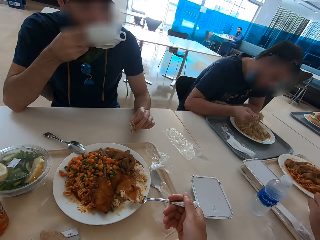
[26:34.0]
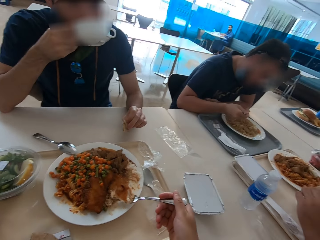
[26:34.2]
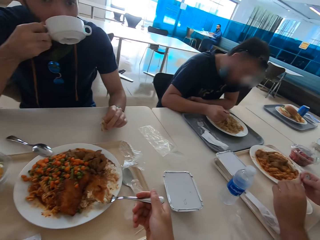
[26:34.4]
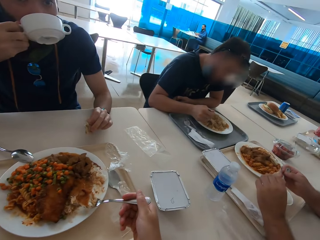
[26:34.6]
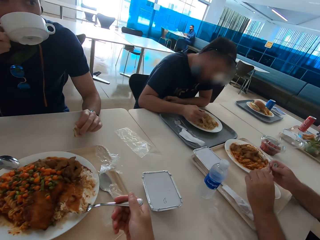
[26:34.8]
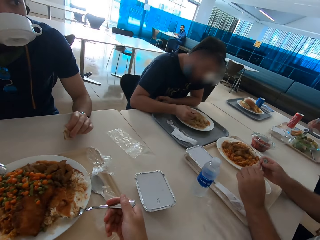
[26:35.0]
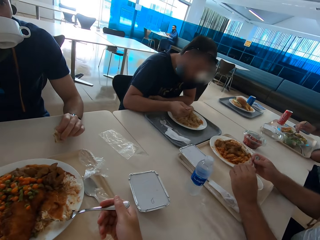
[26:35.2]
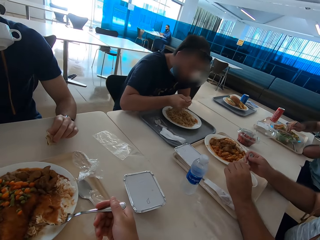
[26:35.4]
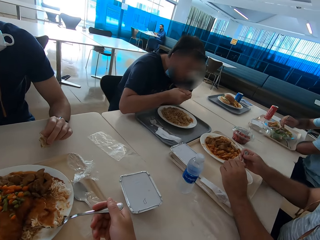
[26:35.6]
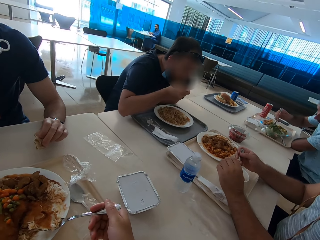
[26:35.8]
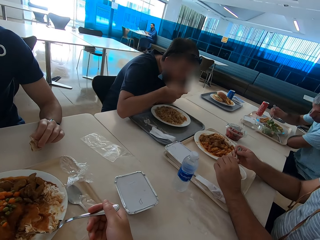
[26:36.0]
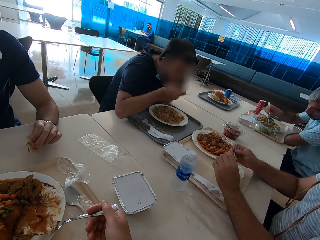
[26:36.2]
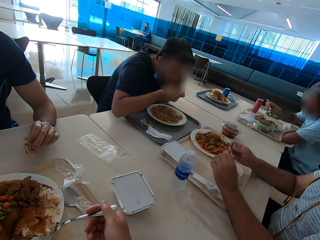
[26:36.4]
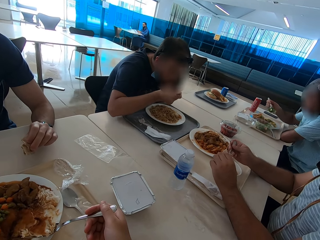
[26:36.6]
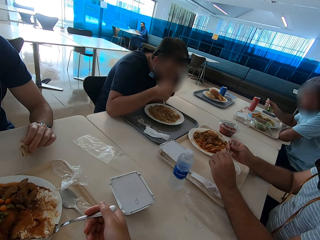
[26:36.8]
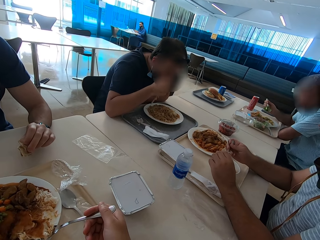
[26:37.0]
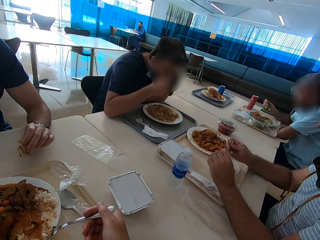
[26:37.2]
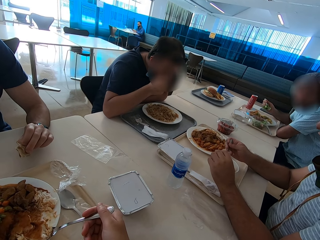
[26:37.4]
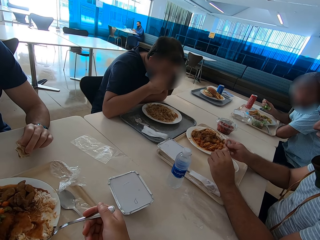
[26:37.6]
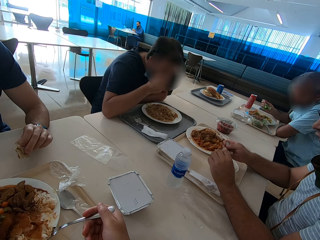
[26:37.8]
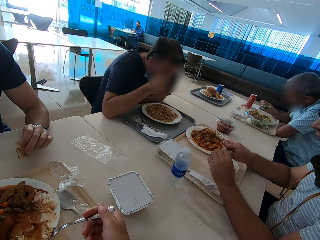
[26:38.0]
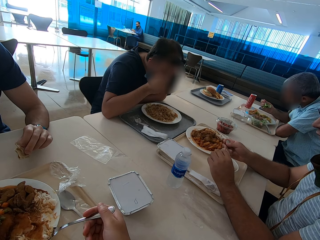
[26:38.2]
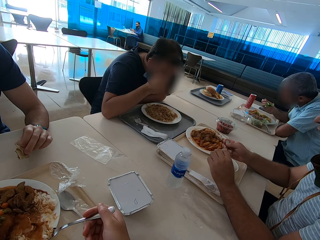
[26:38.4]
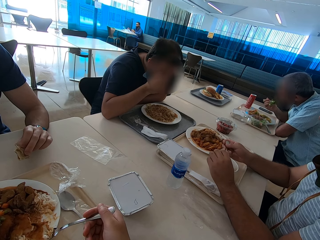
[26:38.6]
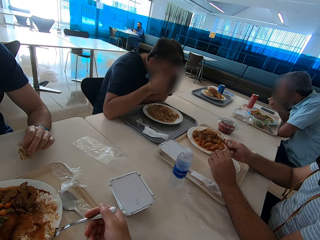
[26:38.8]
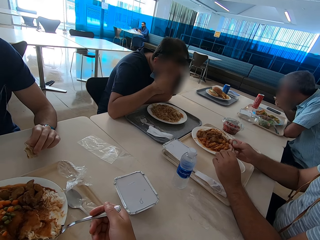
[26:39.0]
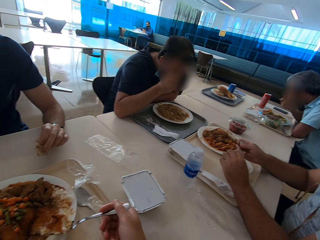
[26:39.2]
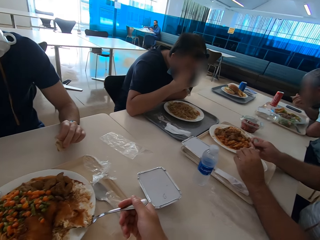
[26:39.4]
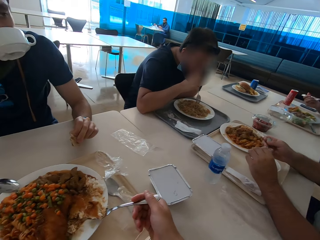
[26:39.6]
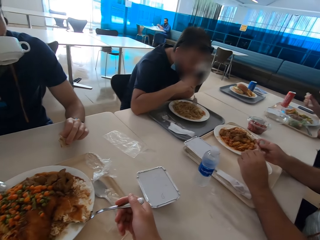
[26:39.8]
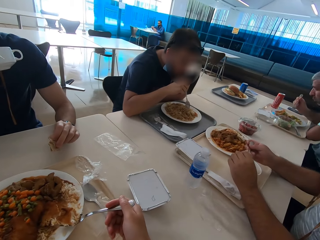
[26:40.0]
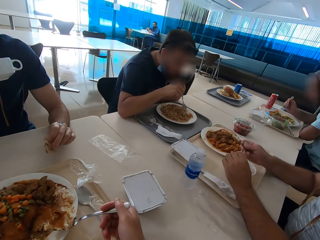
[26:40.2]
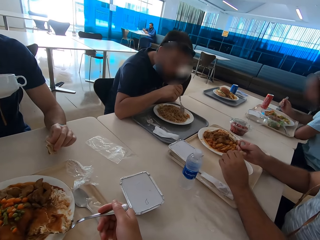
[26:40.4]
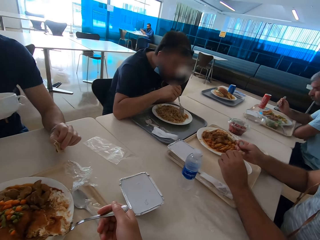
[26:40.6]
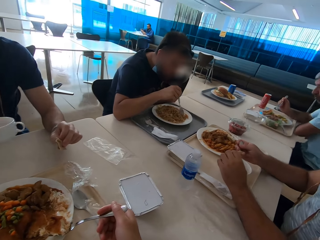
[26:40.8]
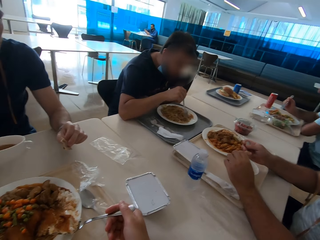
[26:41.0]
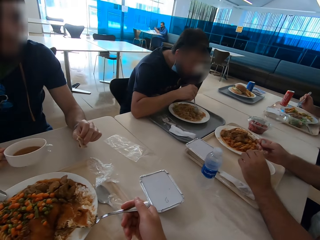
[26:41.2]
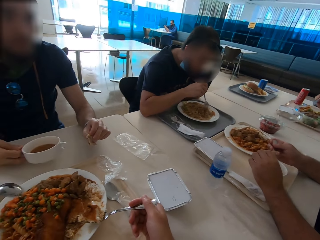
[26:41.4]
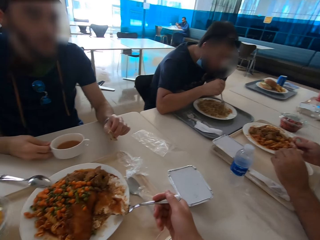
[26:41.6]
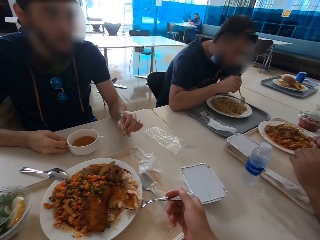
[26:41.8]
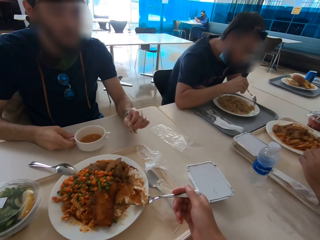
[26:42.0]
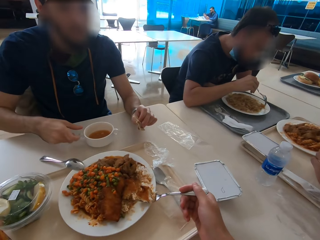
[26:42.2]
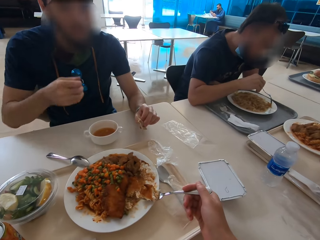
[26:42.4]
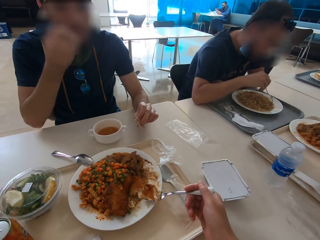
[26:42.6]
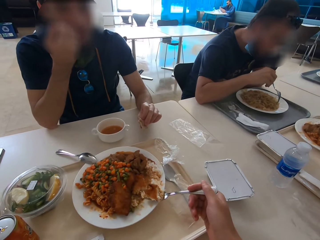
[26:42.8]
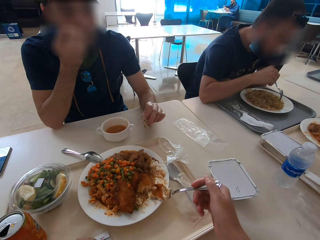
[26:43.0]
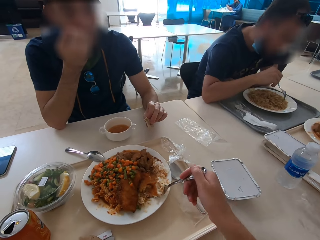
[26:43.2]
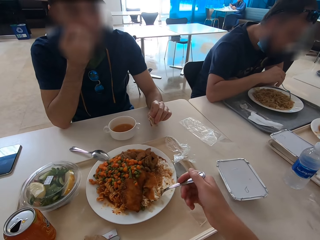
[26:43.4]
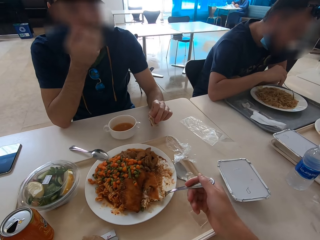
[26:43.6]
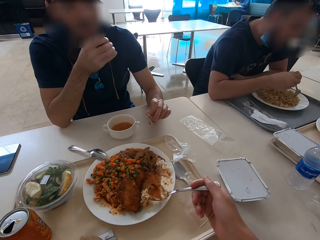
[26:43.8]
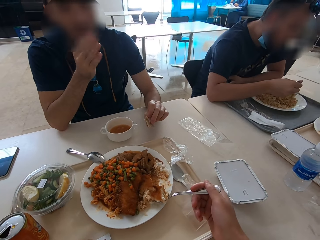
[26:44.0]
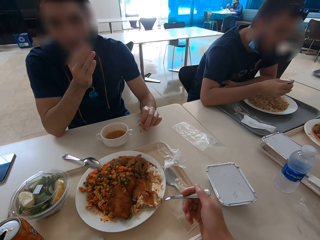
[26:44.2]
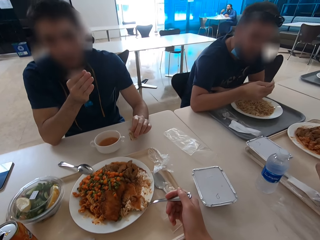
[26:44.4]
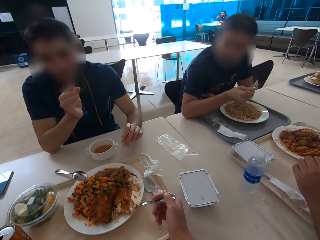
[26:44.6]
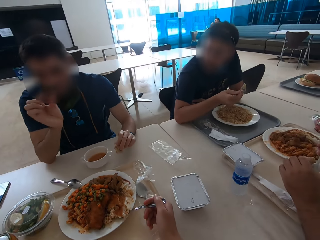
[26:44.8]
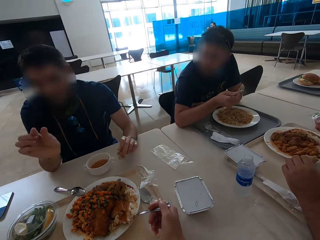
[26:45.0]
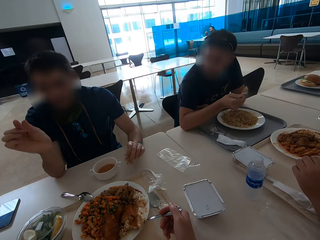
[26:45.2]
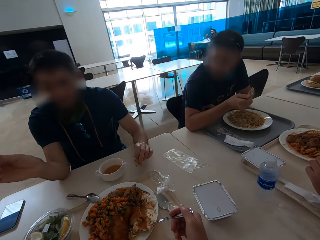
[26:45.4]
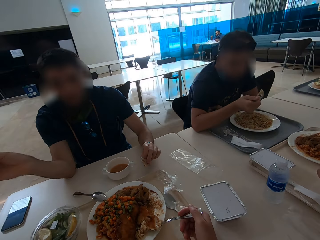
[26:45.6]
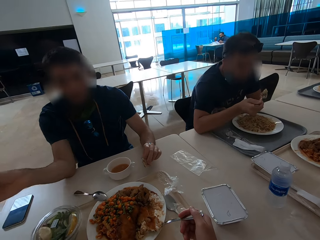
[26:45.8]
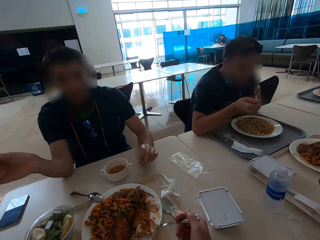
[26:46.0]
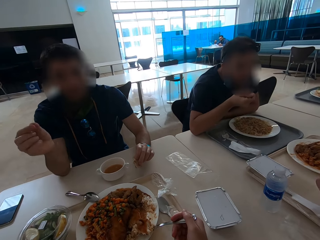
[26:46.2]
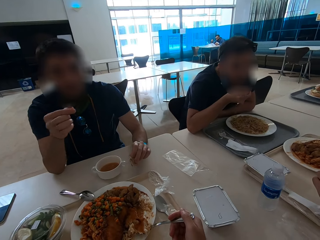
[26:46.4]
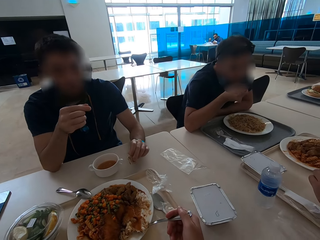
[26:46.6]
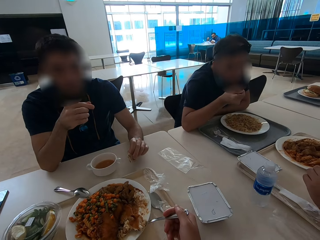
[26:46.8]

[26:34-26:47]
A man eats food. Another man puts the soup bowl on the table. The other man scratches his face. The camera wearer scoops food. The other man speaks with gestures.

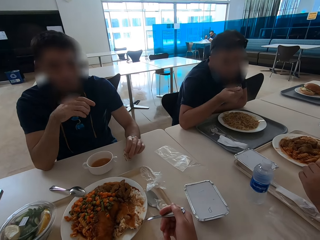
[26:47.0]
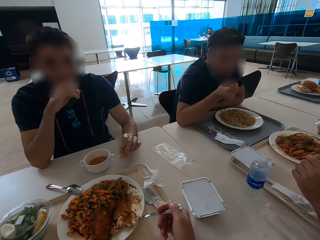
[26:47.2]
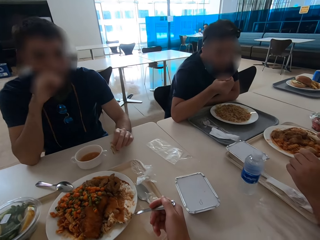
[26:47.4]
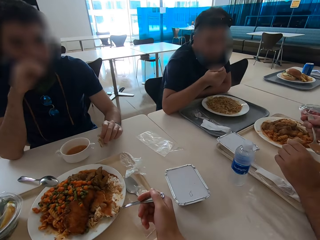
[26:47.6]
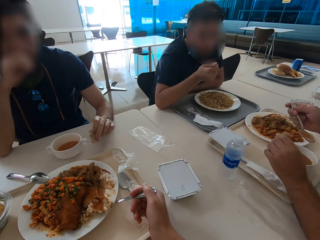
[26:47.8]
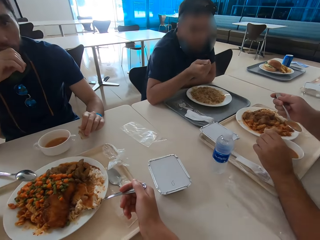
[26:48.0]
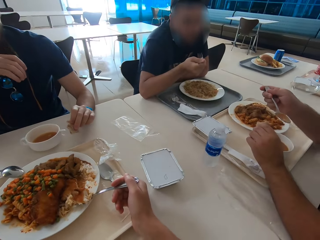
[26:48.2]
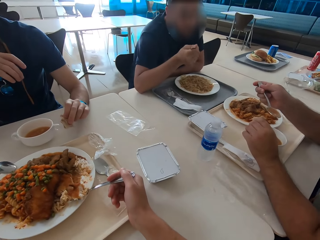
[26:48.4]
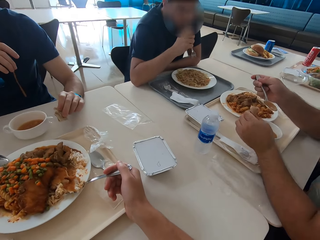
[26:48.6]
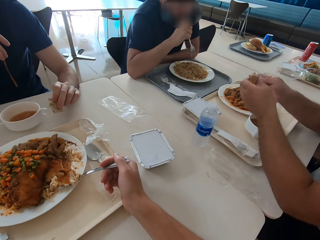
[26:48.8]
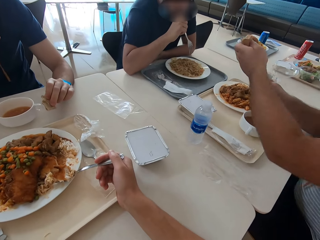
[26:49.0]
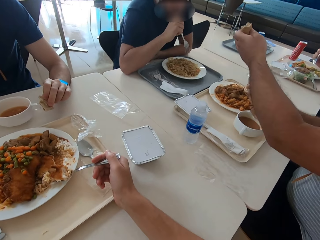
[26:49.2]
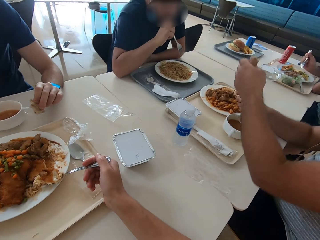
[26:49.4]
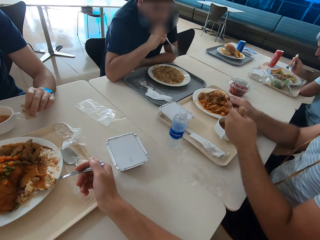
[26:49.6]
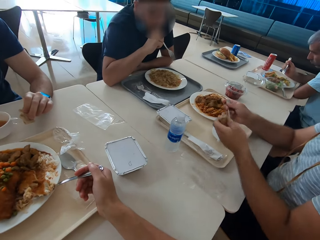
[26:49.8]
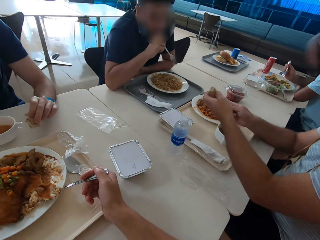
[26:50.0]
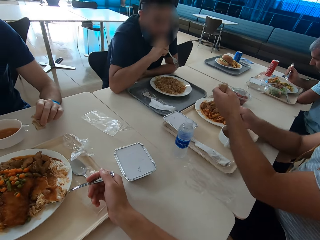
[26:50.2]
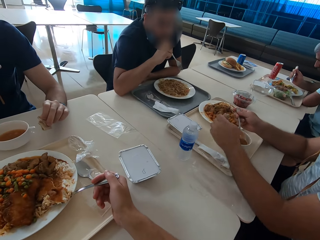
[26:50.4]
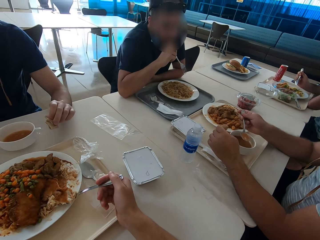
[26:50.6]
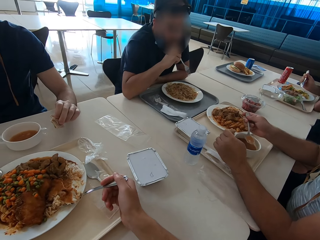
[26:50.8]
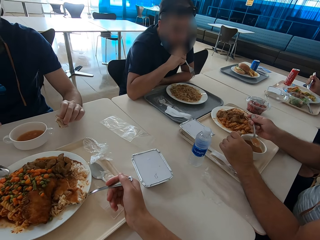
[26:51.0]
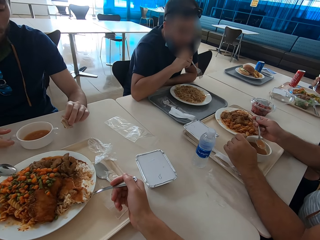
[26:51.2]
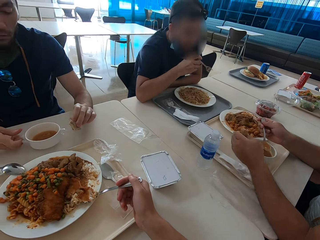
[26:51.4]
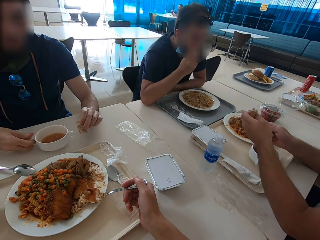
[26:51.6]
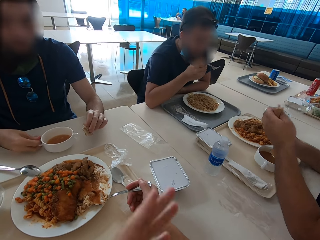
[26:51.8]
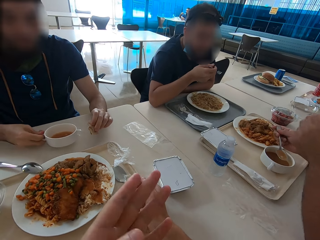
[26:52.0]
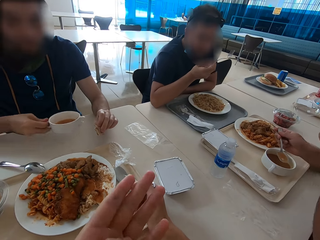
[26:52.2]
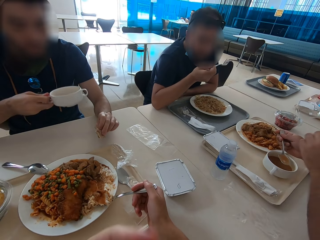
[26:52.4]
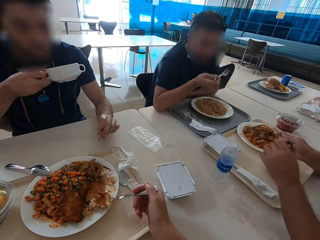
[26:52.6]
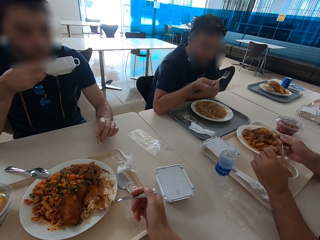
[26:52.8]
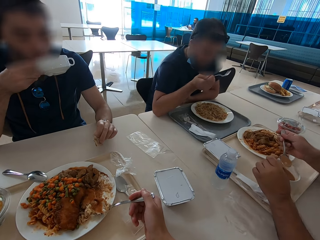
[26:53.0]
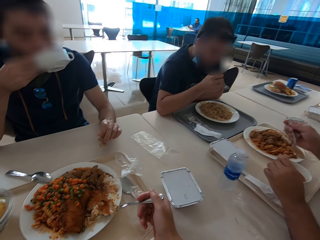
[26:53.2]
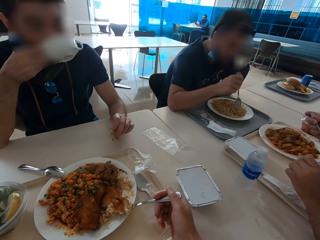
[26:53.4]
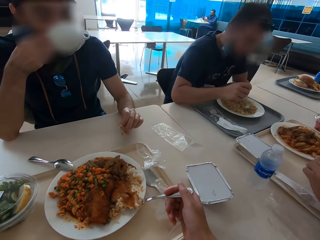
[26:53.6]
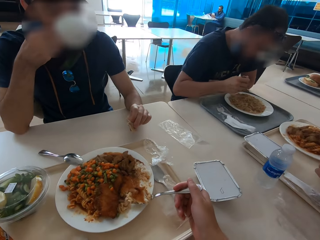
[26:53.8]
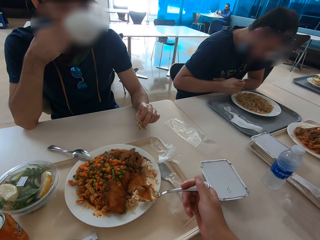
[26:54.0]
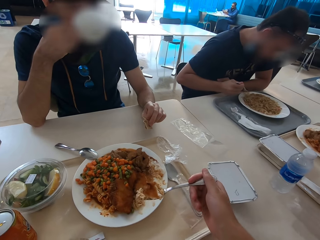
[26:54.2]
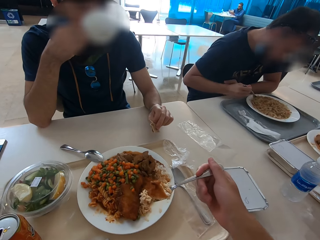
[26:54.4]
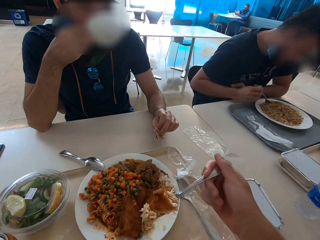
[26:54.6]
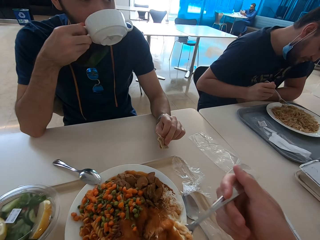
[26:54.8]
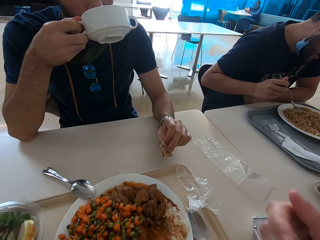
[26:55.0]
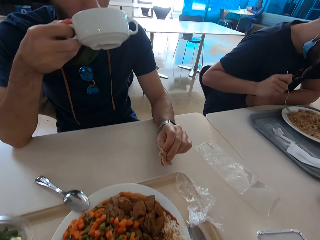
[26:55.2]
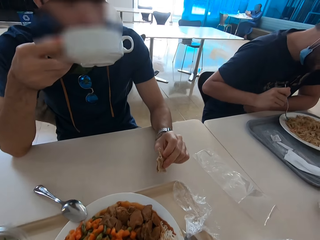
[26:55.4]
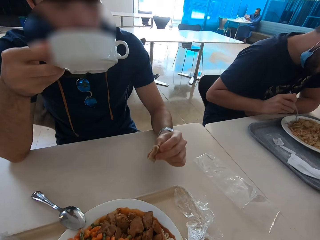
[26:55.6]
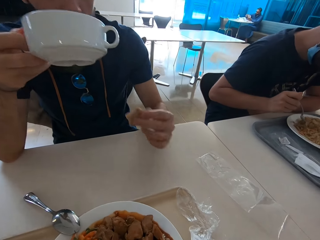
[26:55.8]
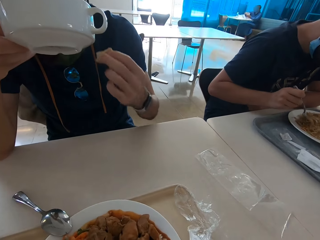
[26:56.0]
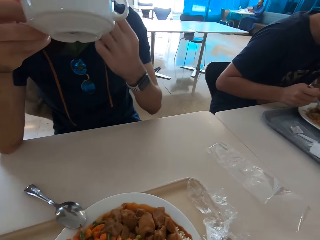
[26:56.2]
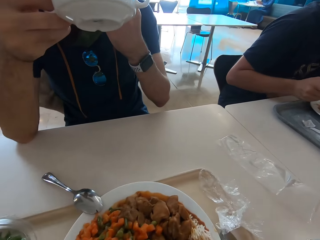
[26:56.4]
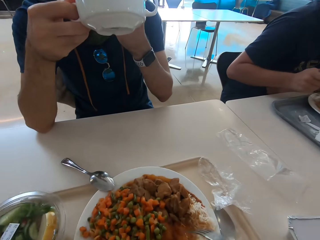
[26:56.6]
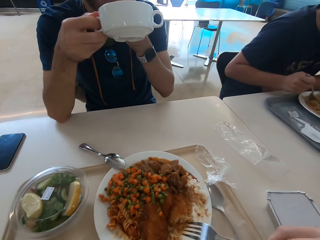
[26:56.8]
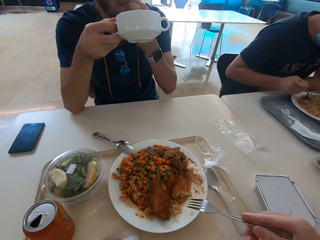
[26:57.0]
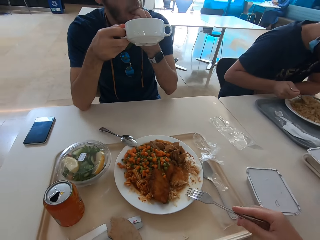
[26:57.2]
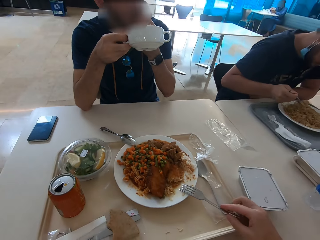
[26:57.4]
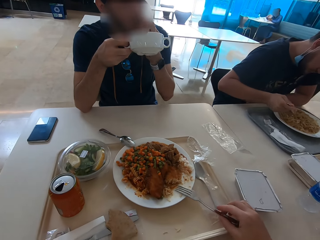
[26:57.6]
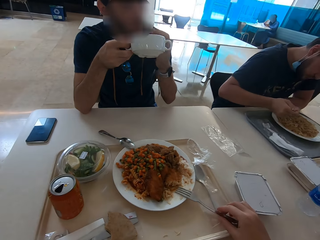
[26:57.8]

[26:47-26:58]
A man speaks with gestures. The camera wearer speaks with gestures. Another man drinks soup from the soup bowl. The camera wearer eats food. The second man eats a tortilla.
